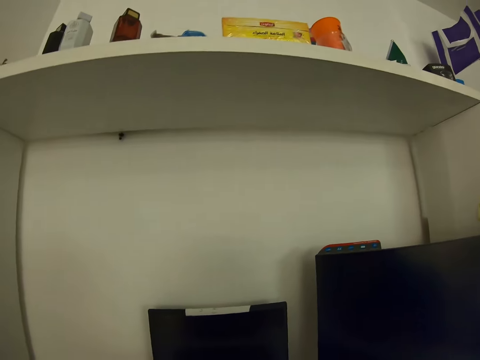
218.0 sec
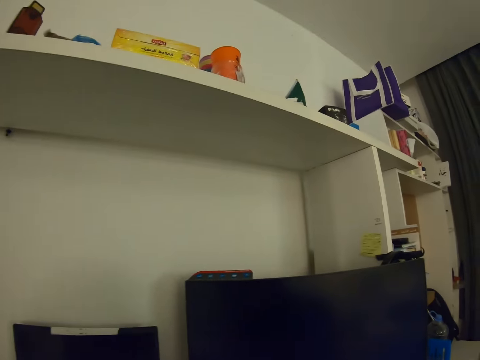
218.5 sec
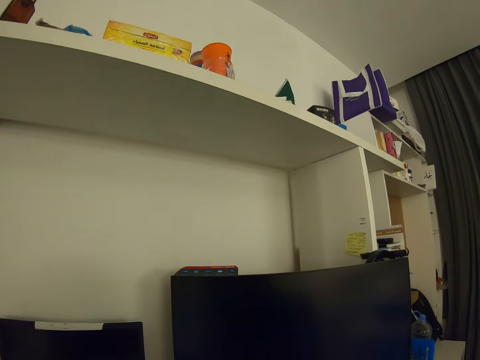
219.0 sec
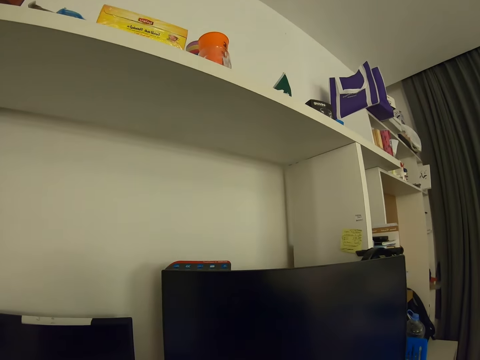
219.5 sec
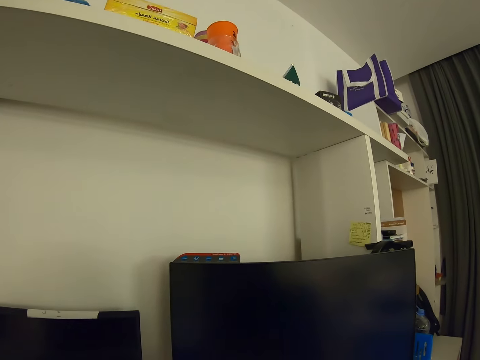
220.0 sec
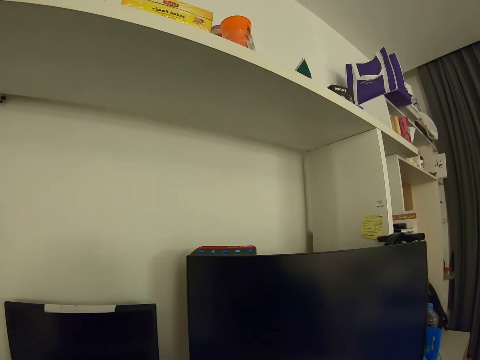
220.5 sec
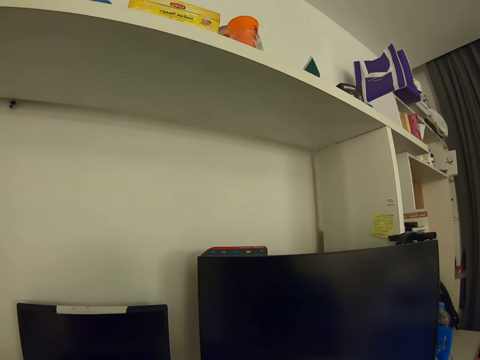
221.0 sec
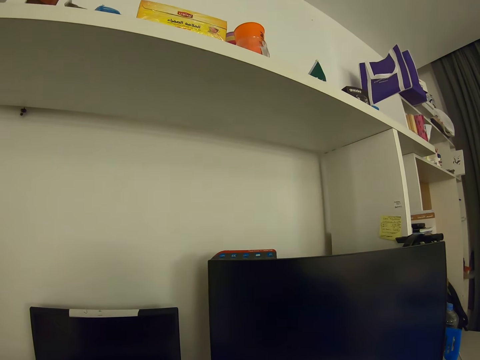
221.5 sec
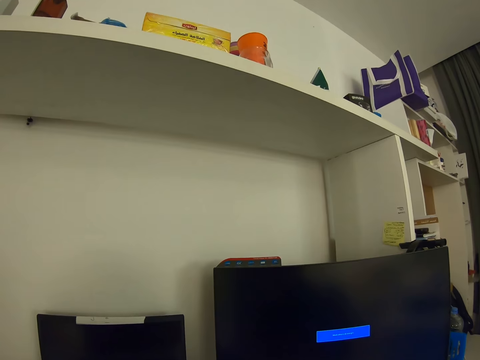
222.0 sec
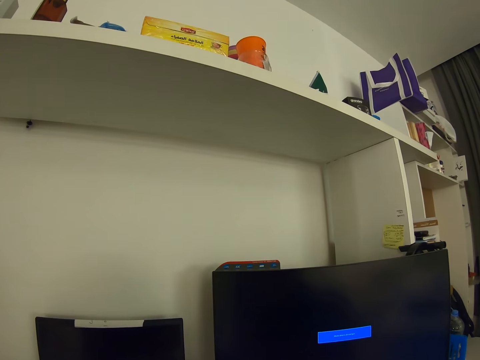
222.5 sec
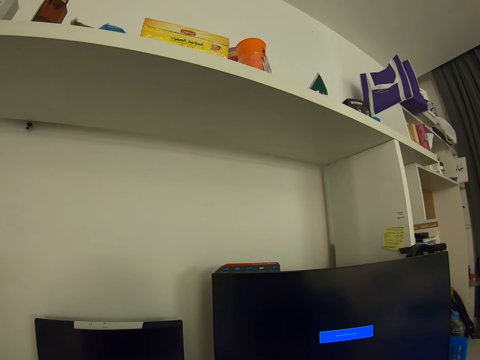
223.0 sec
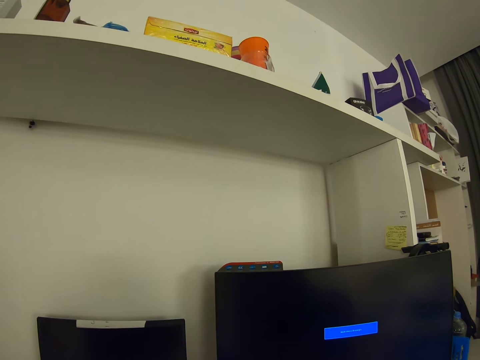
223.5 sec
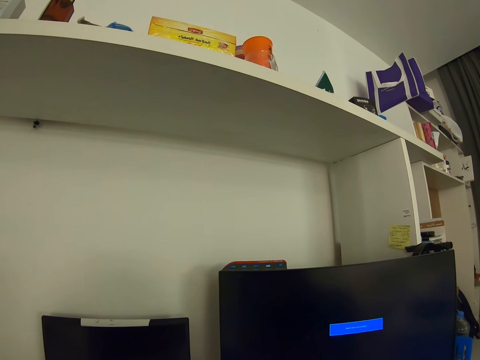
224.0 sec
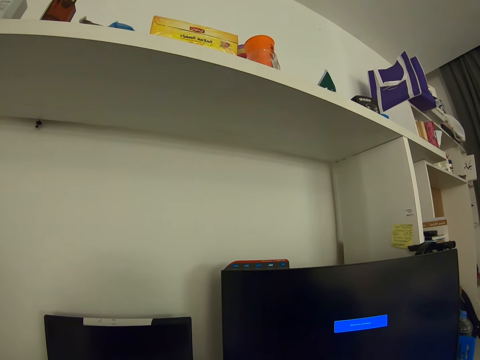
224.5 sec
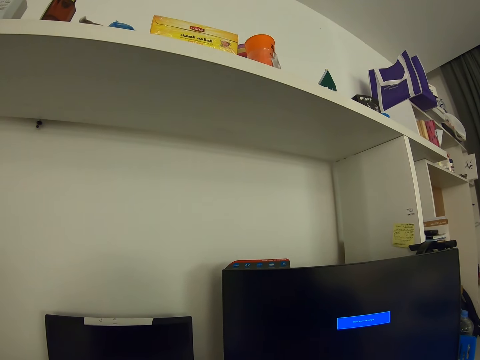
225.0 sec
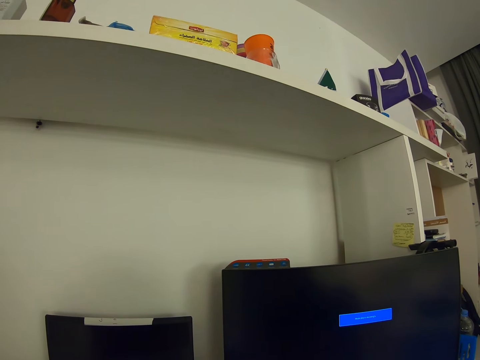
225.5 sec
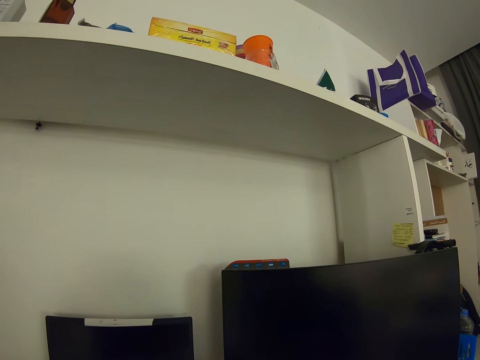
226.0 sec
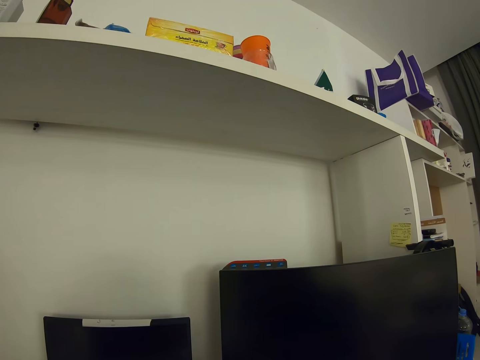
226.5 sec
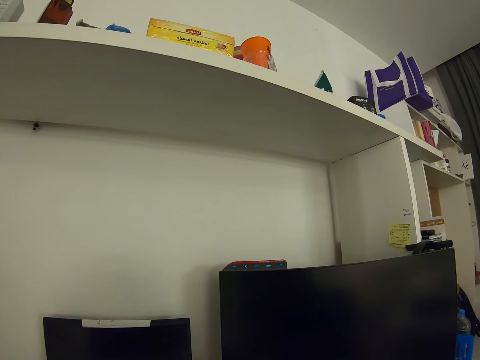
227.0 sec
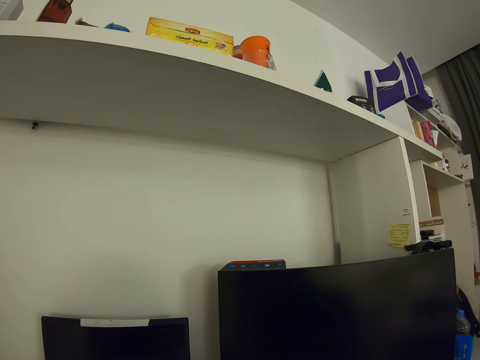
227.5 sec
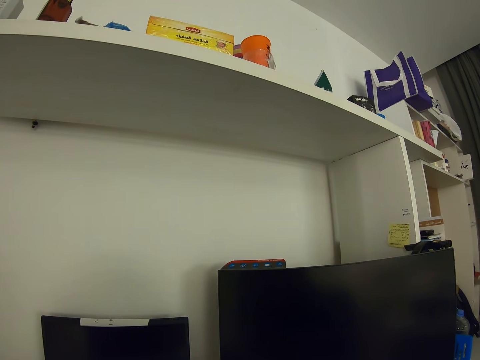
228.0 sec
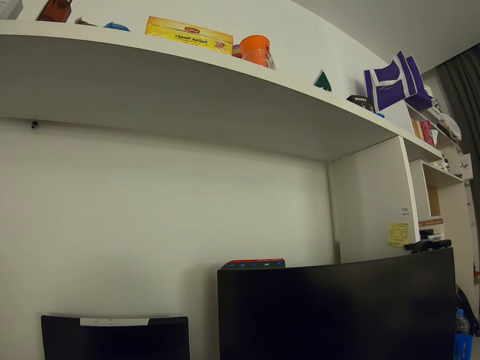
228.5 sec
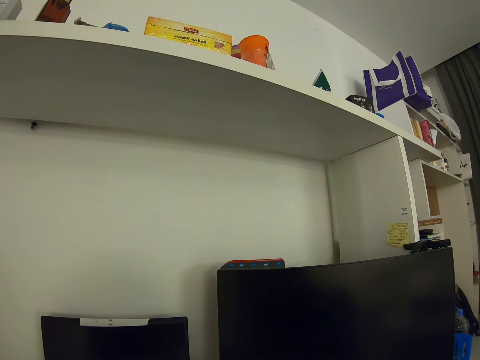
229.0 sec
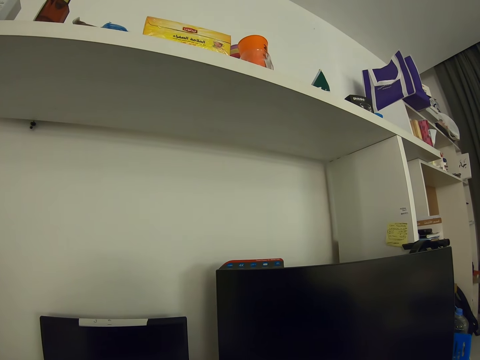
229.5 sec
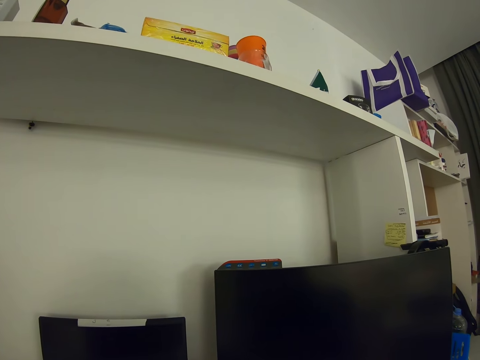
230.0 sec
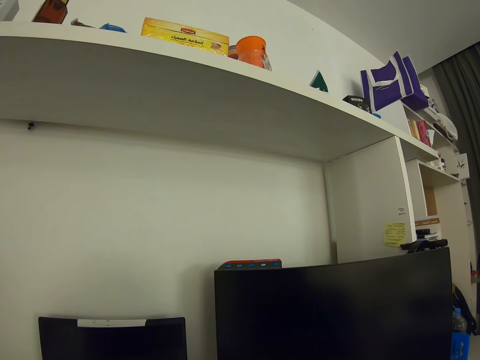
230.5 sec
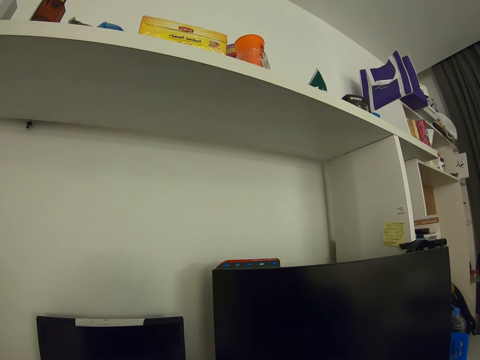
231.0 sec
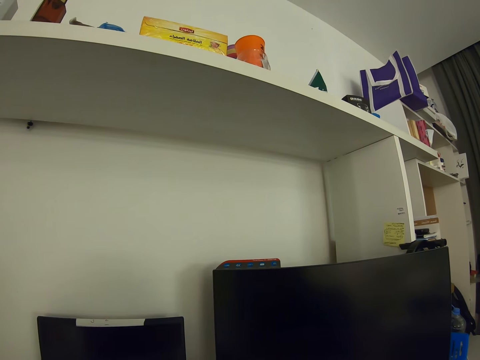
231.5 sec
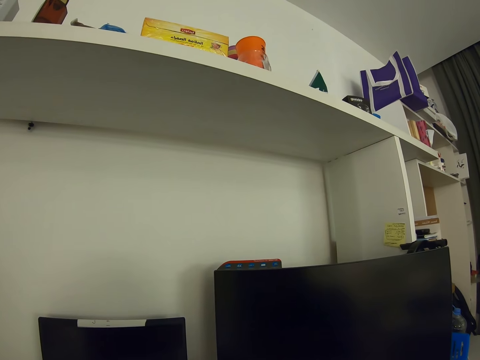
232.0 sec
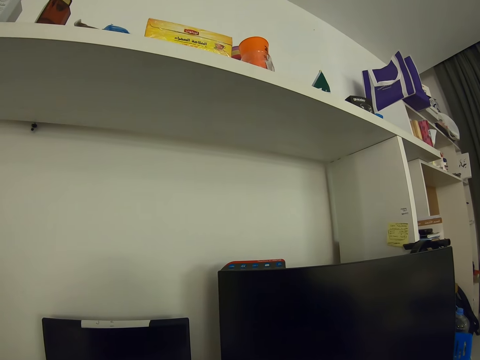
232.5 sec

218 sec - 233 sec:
The camera wearer operates the computer. They do something. They look at the computer.

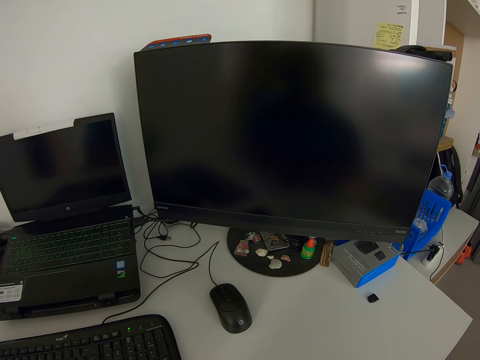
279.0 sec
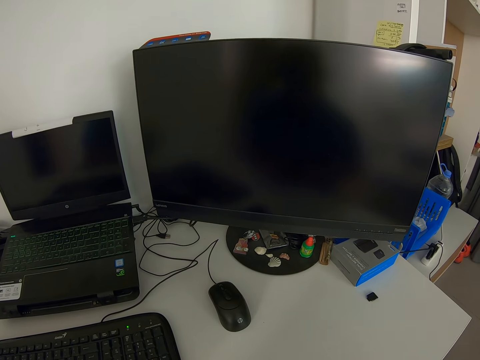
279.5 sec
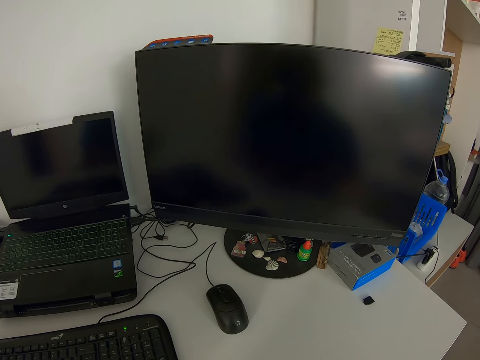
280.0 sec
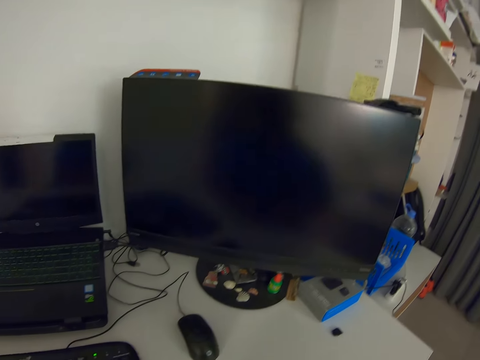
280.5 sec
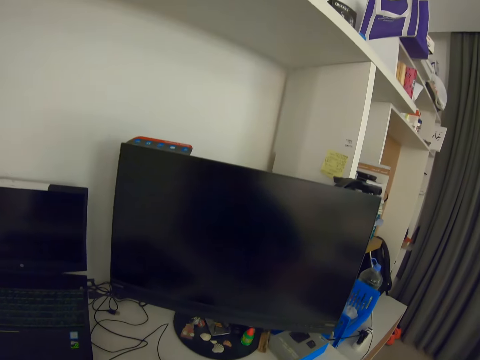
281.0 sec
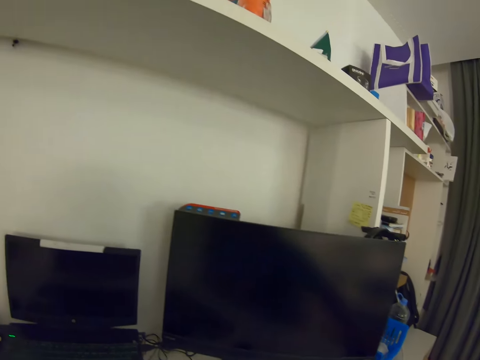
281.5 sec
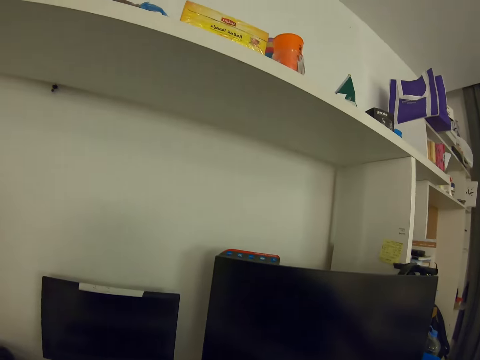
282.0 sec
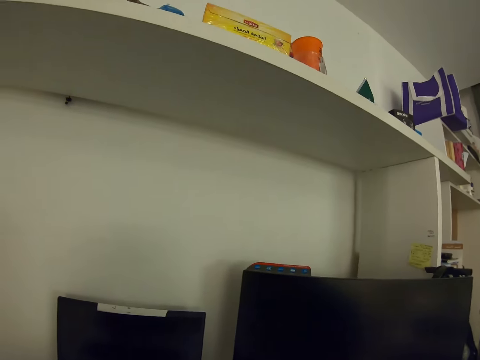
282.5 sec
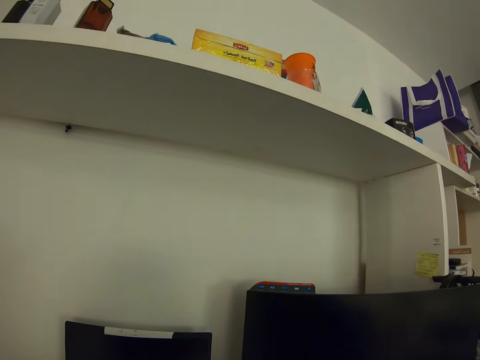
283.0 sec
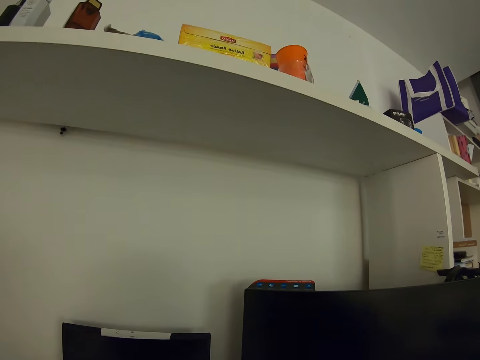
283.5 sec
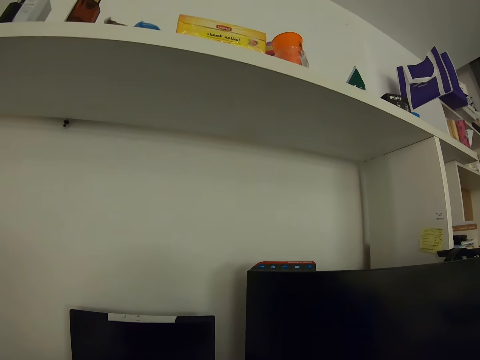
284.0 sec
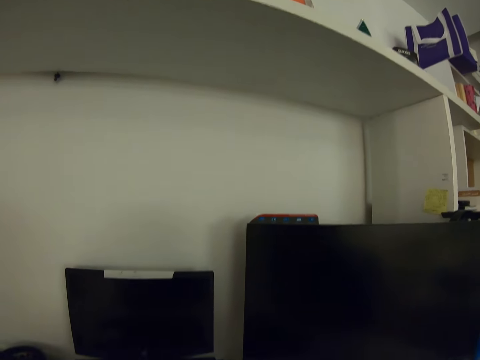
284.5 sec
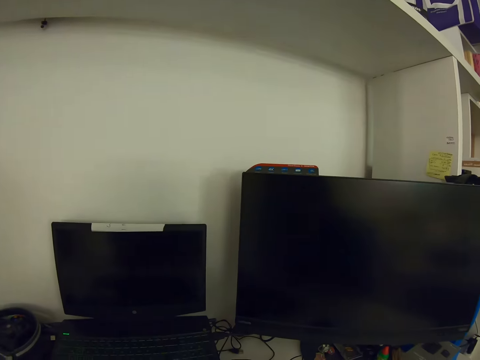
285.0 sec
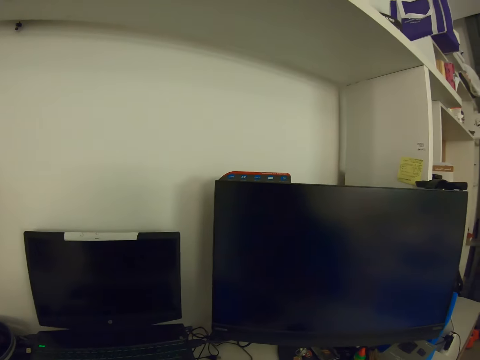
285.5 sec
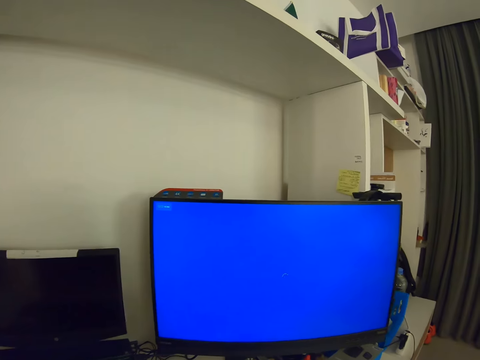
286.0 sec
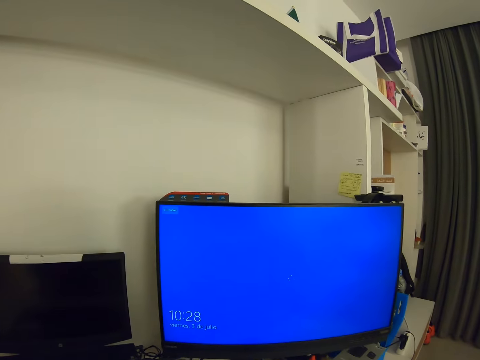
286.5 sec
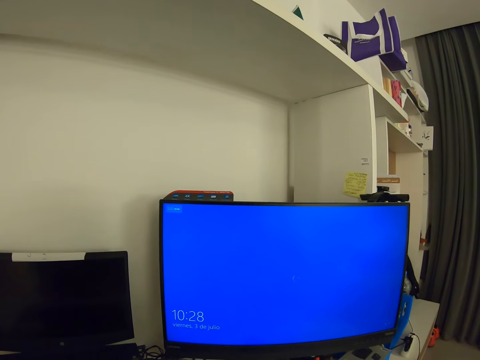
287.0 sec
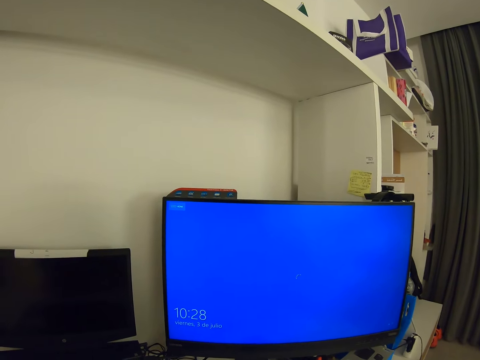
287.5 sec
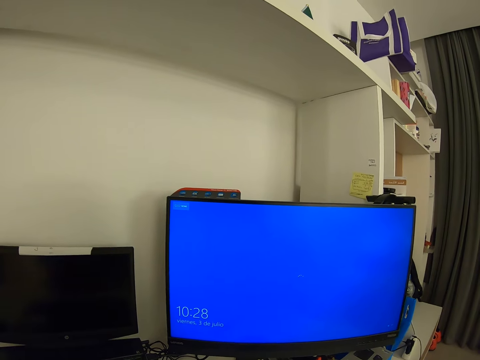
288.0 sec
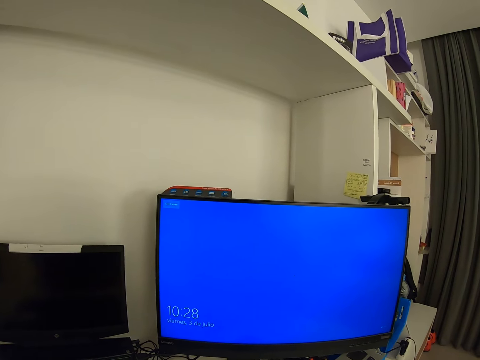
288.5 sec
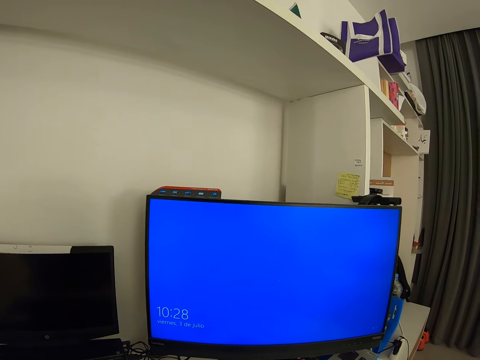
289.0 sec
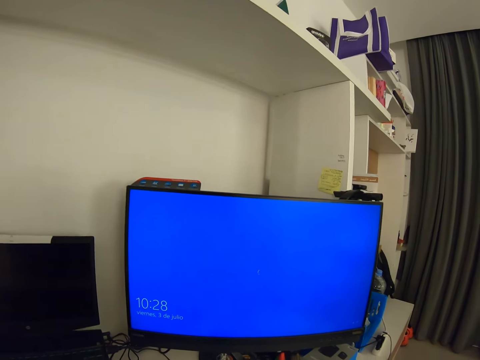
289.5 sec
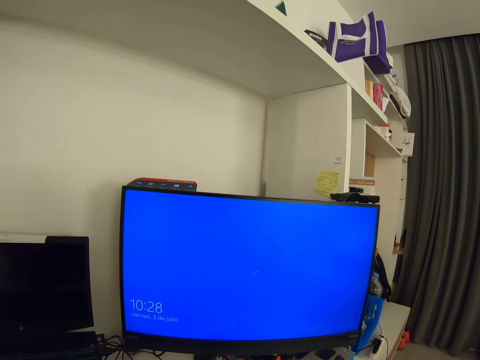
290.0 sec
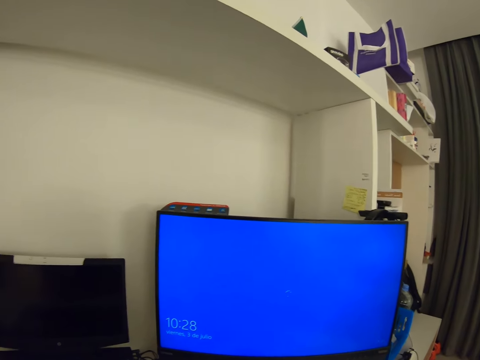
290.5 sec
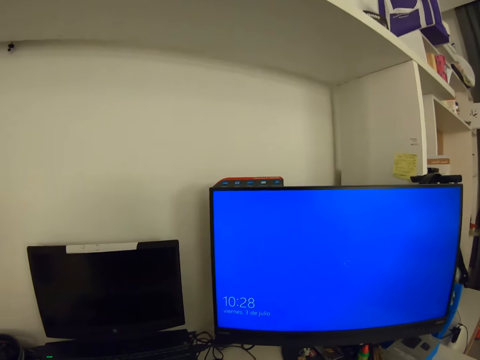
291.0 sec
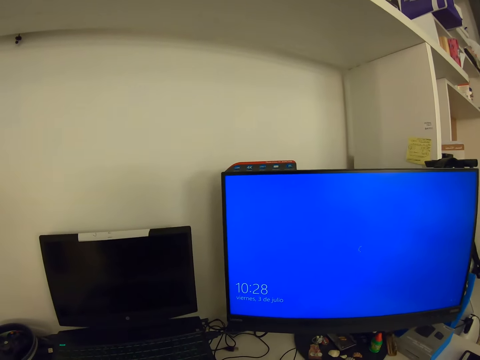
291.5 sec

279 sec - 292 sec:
The camera wearer looks around. They operate the computer. They turn on the computer.
